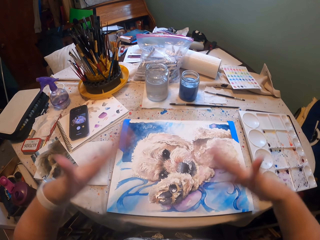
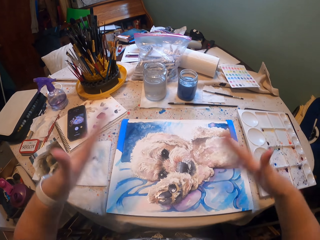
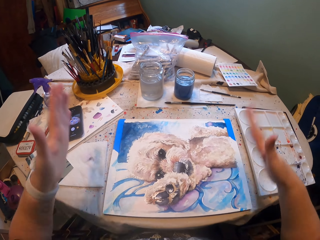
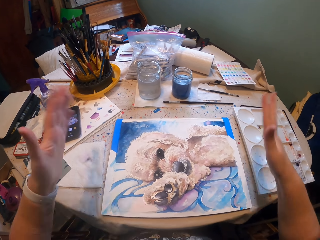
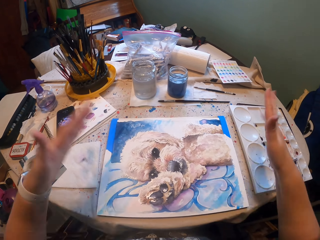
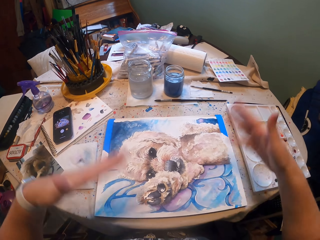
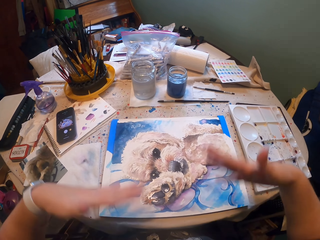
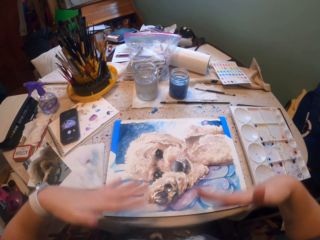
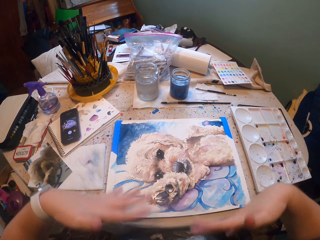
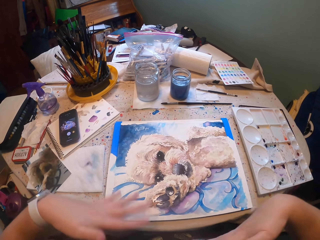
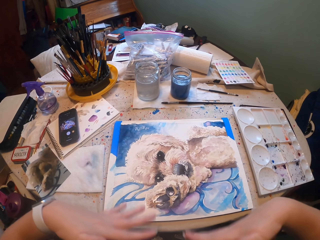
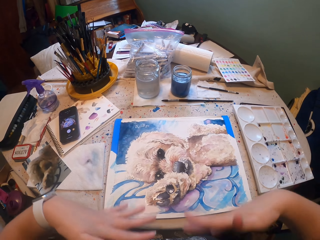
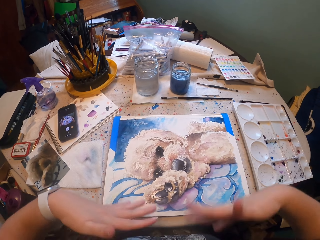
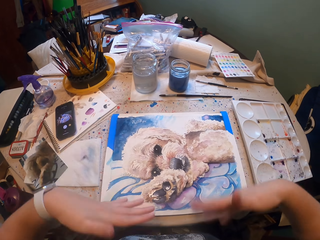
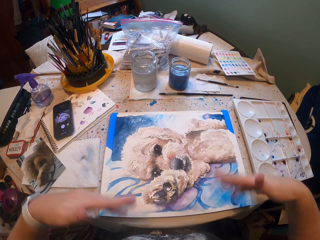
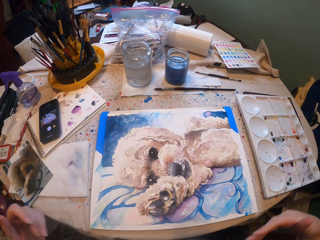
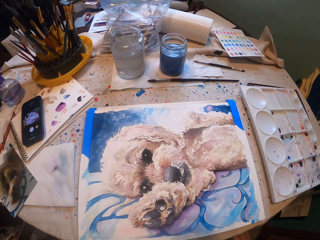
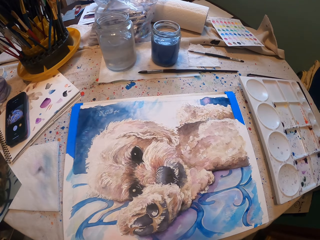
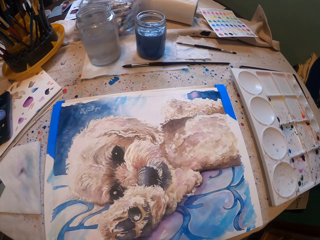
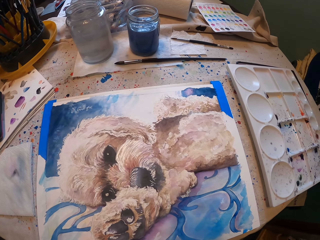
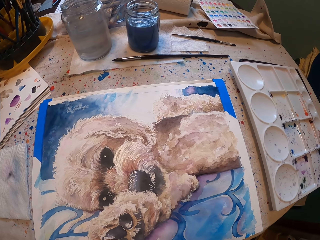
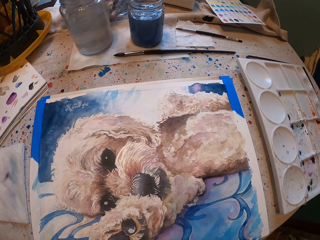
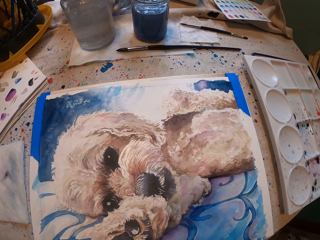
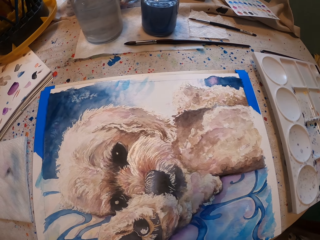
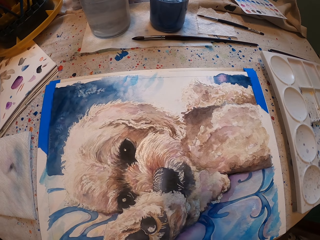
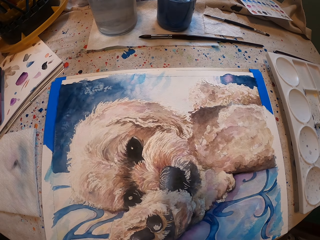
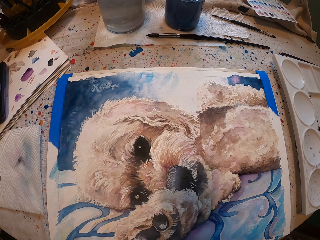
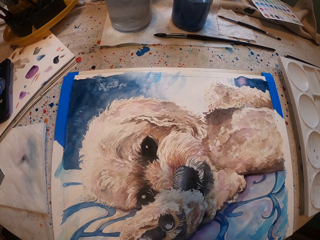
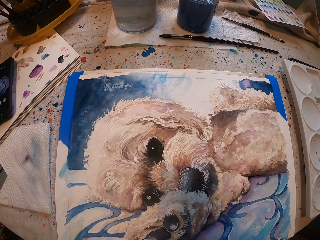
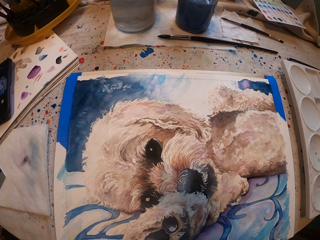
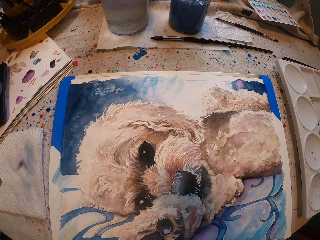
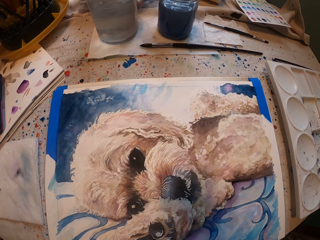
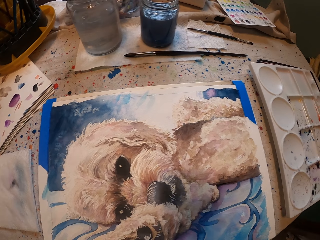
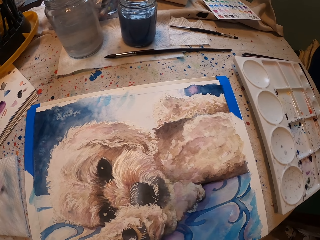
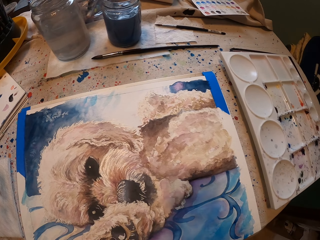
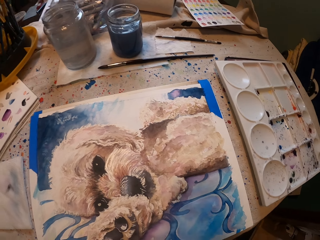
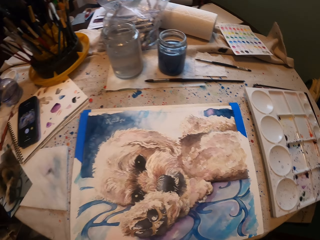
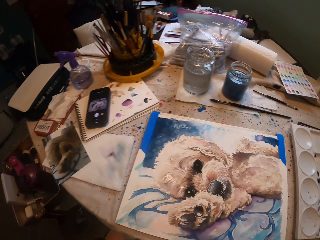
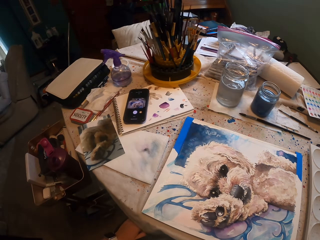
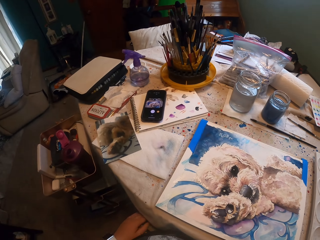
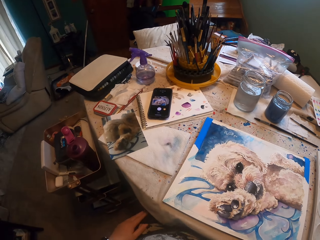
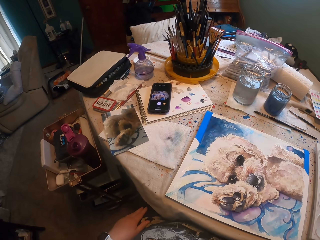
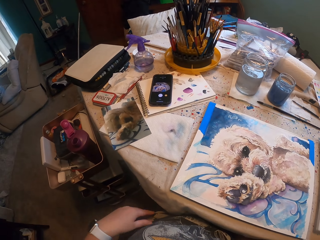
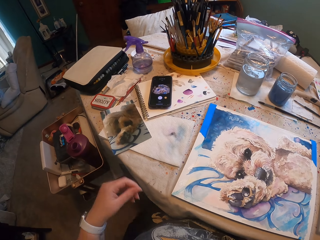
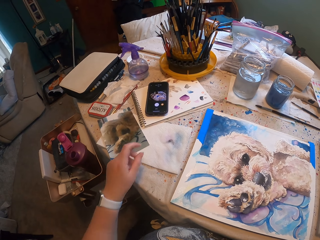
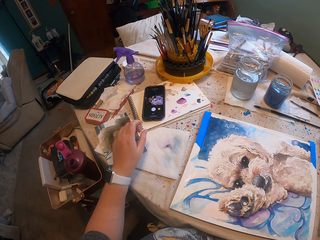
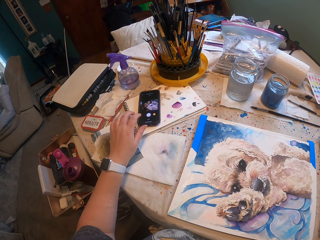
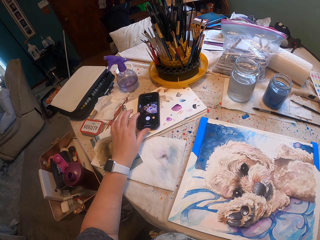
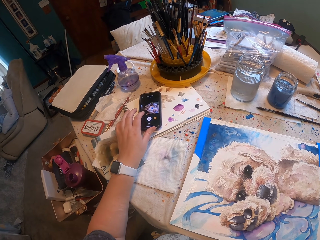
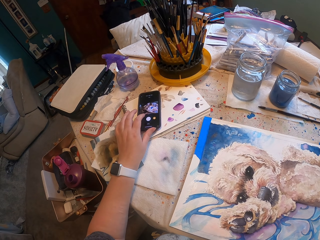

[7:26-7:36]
The camera wearer stares at the sketch. They lift the left hand. They operate a phone and press the phone.
